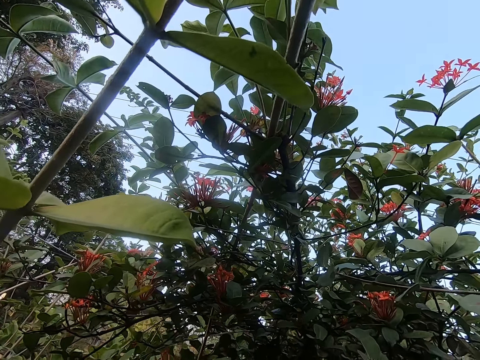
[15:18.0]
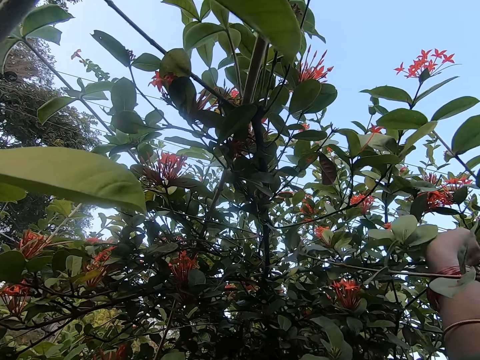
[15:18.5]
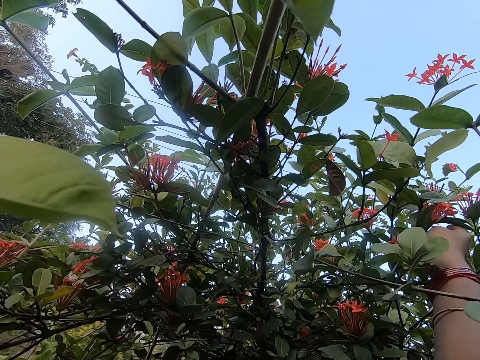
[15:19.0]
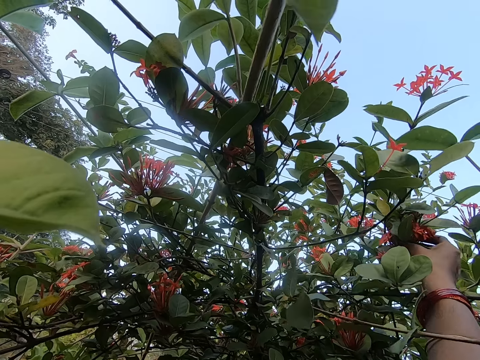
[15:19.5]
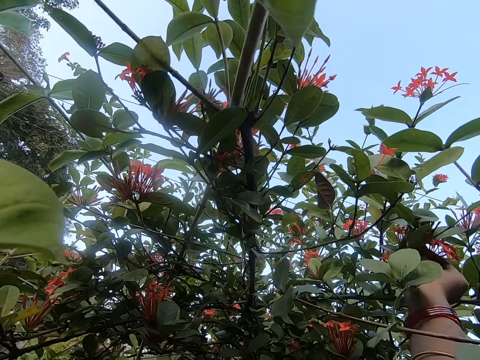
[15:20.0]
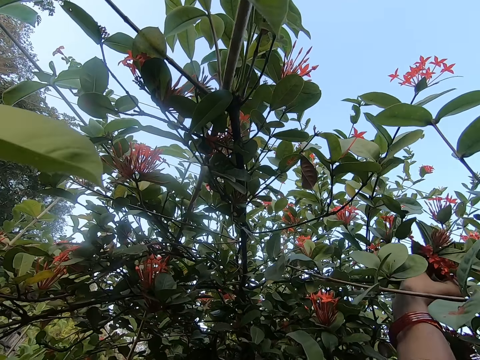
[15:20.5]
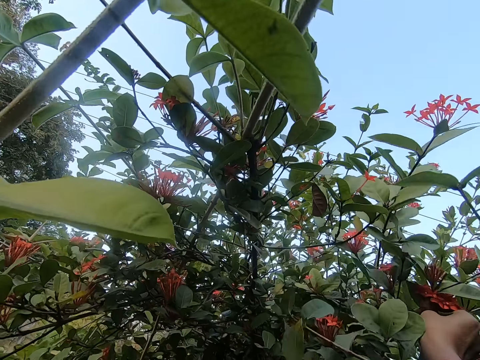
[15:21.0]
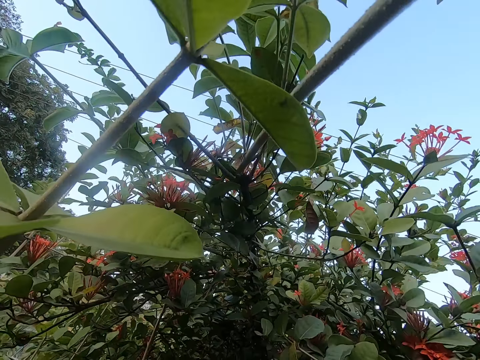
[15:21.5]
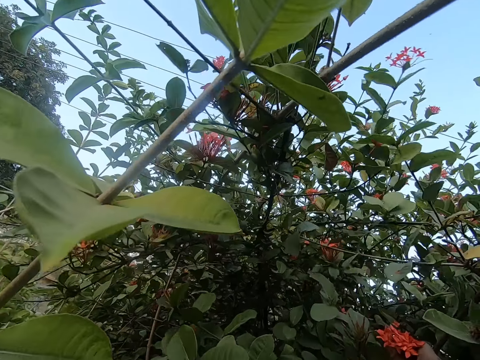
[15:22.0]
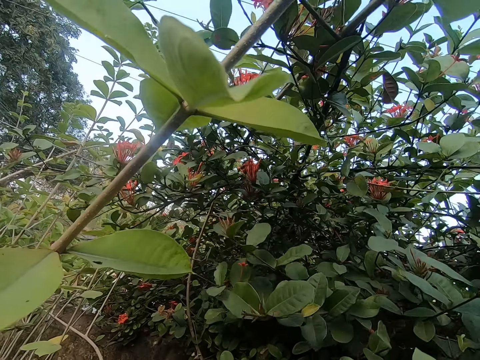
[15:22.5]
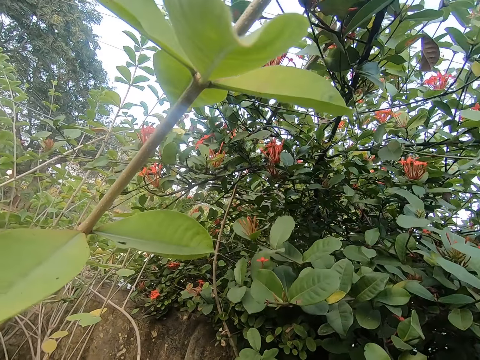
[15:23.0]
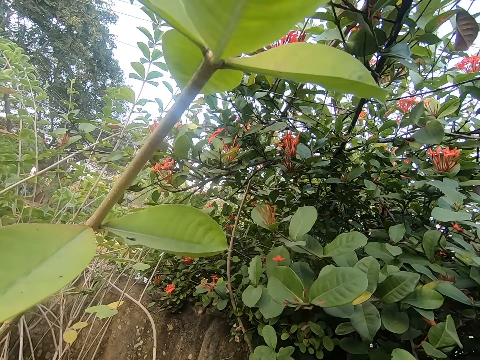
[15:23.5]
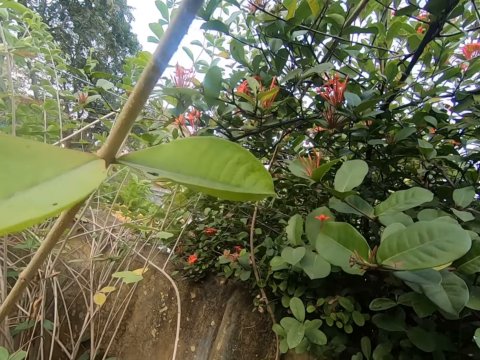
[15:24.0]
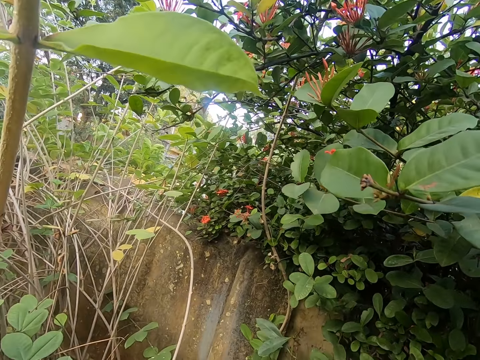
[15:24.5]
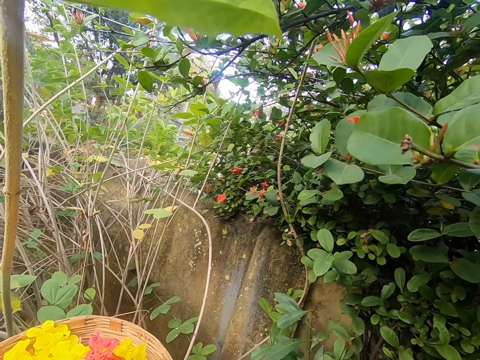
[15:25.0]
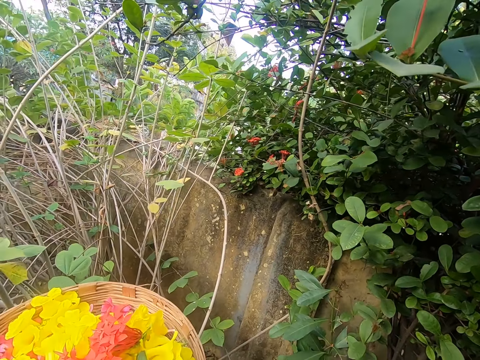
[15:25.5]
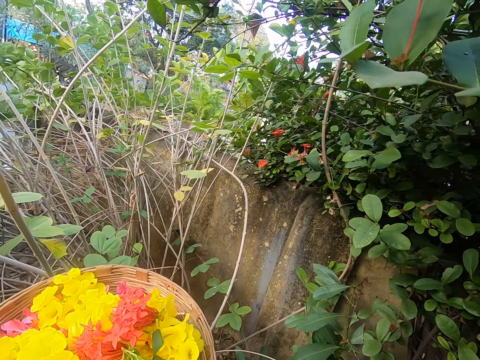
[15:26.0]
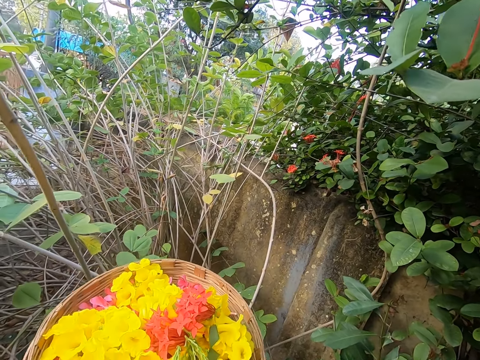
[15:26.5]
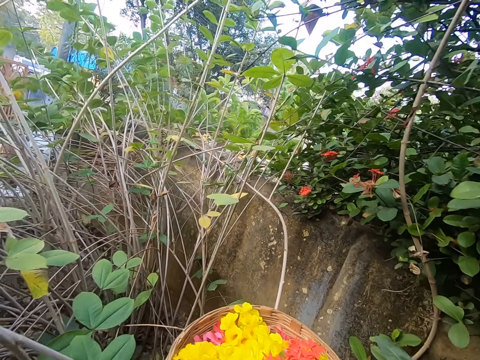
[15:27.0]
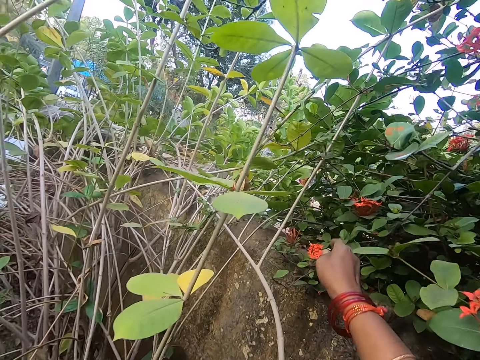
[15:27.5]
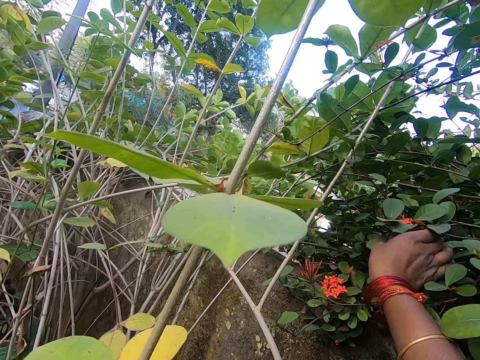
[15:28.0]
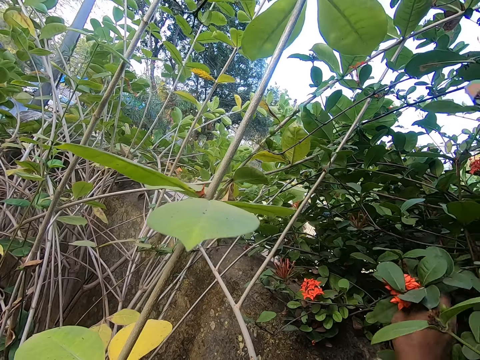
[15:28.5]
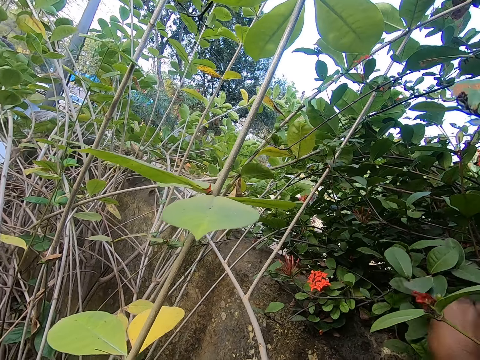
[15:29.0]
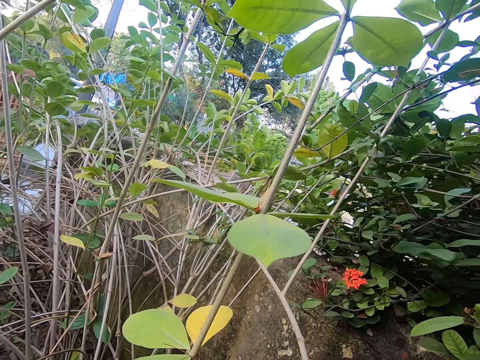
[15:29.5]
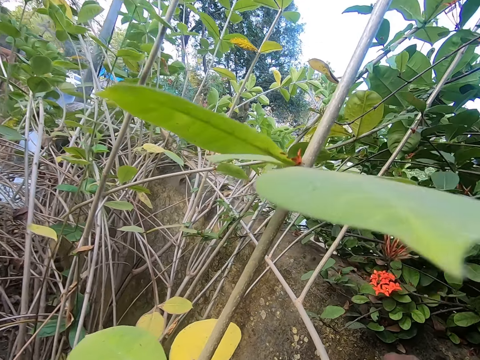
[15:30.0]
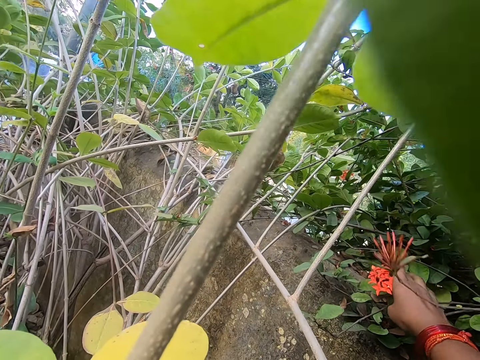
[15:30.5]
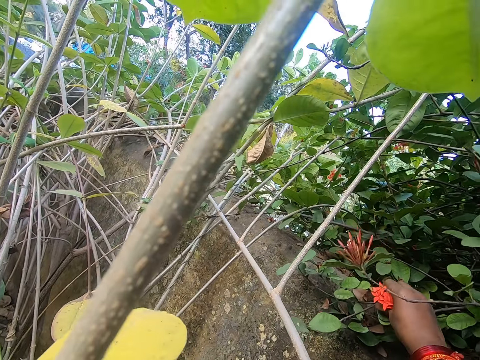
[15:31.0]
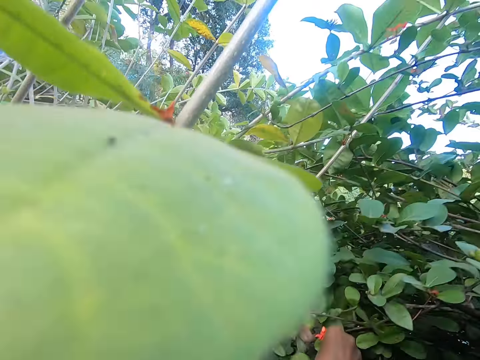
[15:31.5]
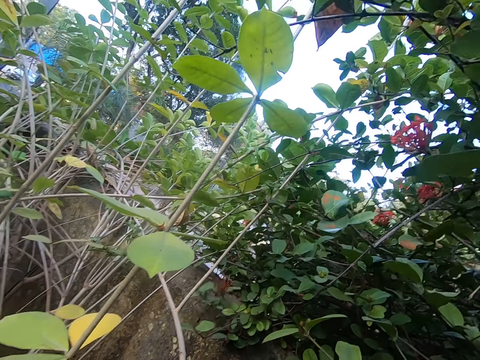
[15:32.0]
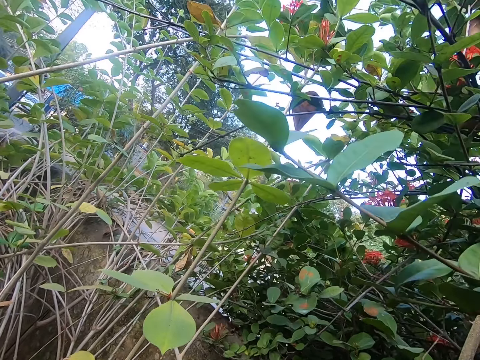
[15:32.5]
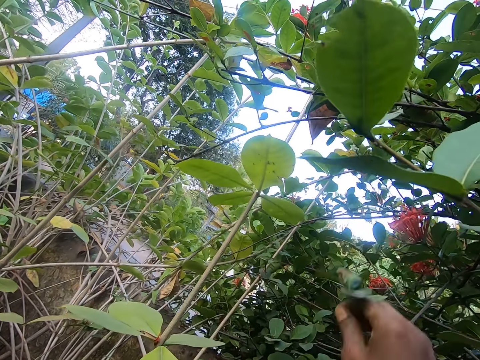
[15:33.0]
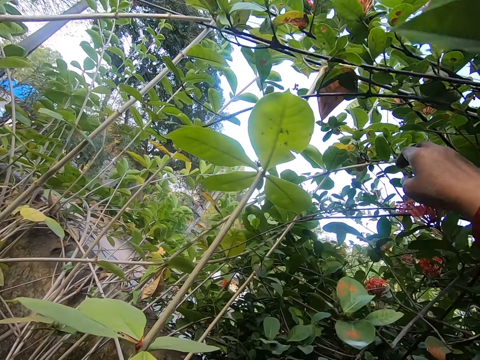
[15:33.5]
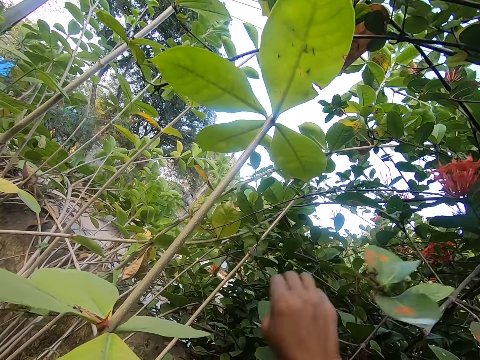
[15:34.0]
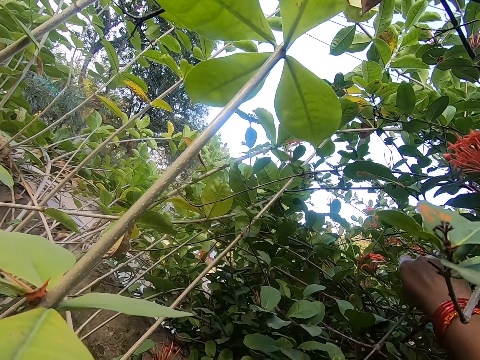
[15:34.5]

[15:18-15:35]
The camera wearer plucks a flower with his right hand. He plucks a flower with his right hand again. He puts the flower in the tray. He plucks a flower with his right hand. He plucks a flower with his right hand again.

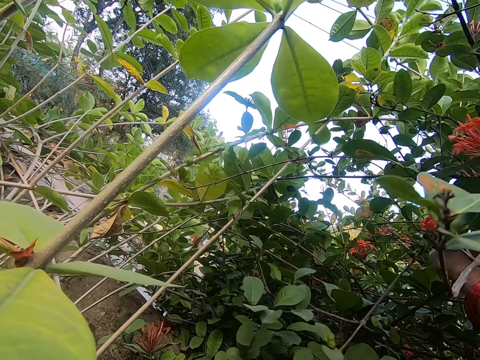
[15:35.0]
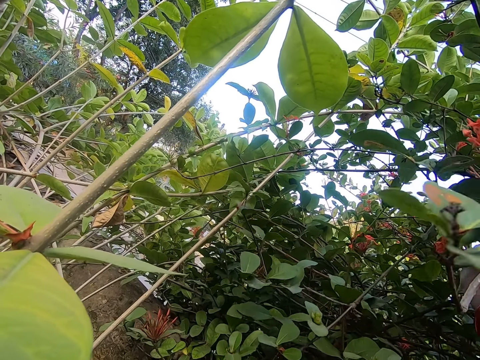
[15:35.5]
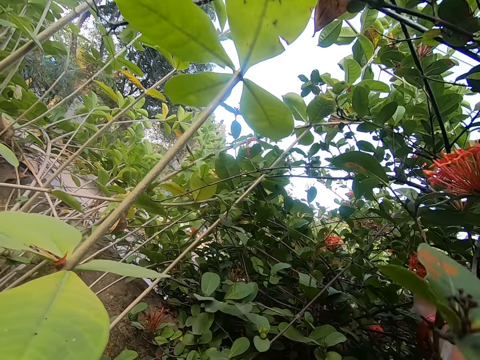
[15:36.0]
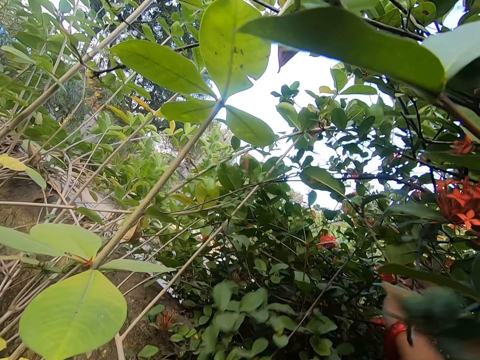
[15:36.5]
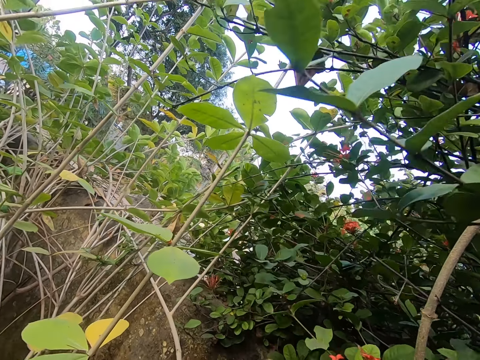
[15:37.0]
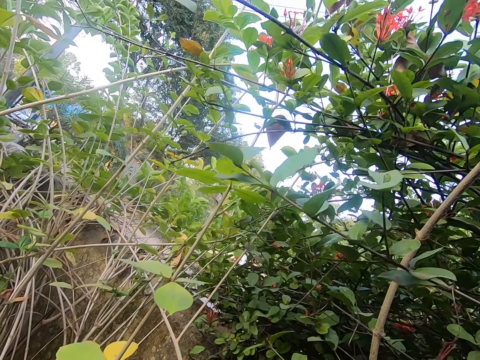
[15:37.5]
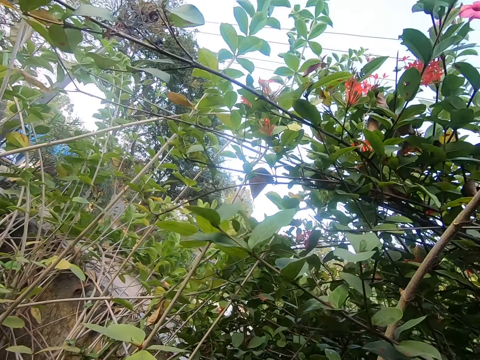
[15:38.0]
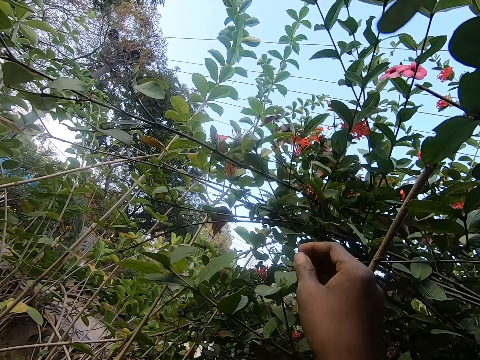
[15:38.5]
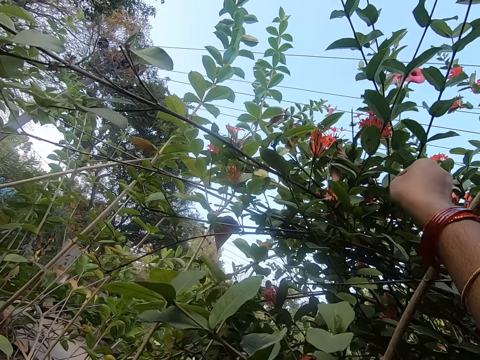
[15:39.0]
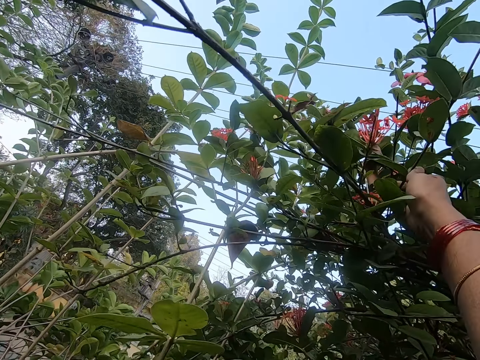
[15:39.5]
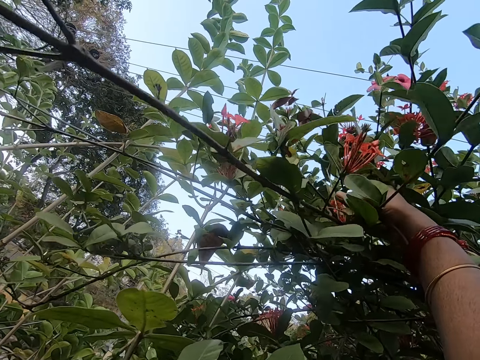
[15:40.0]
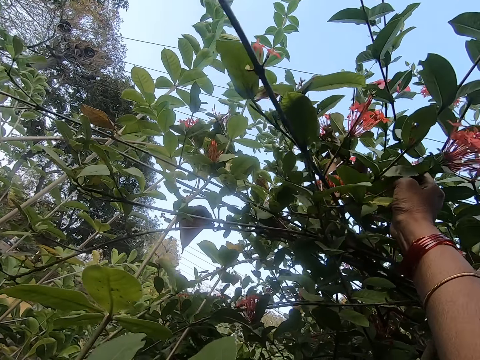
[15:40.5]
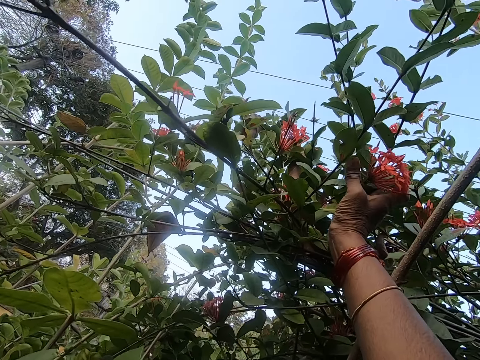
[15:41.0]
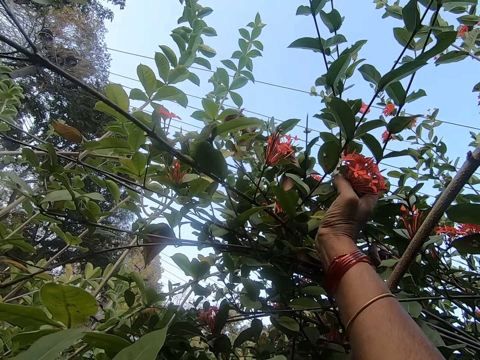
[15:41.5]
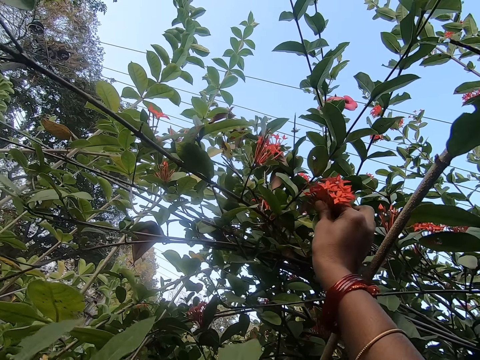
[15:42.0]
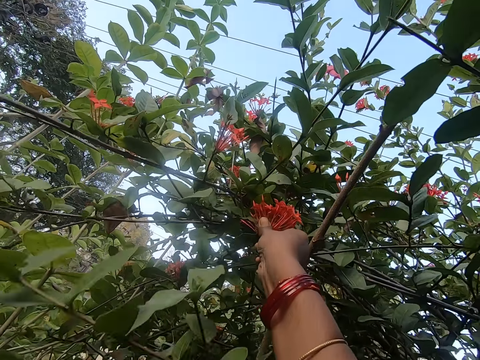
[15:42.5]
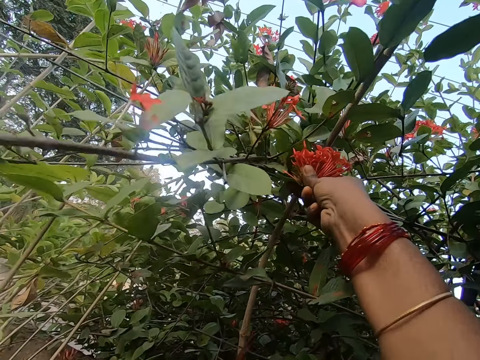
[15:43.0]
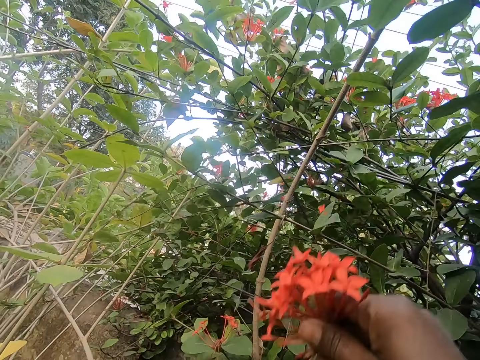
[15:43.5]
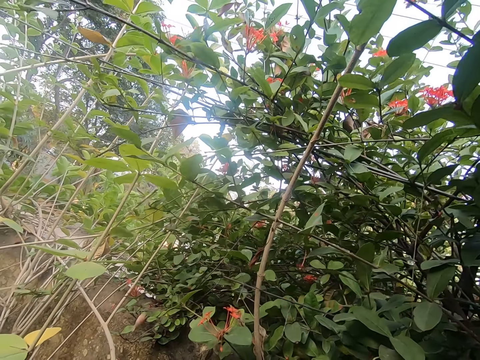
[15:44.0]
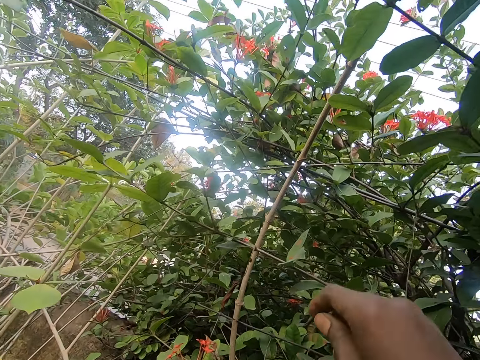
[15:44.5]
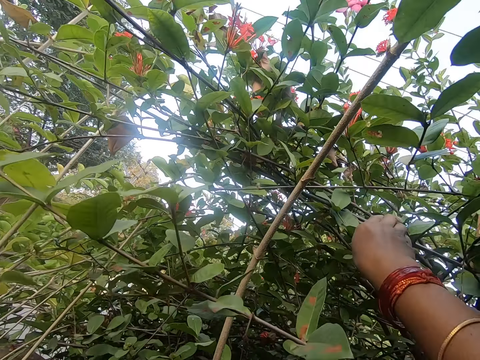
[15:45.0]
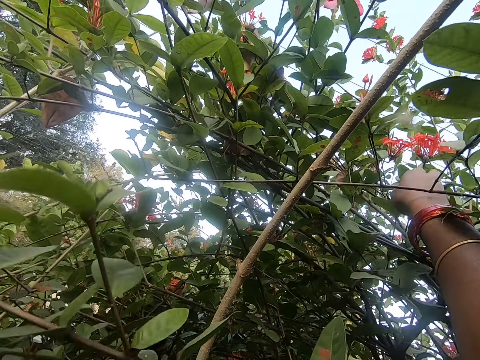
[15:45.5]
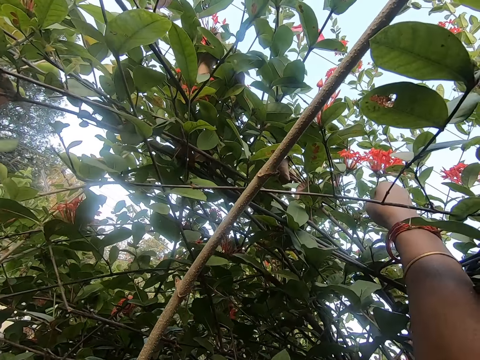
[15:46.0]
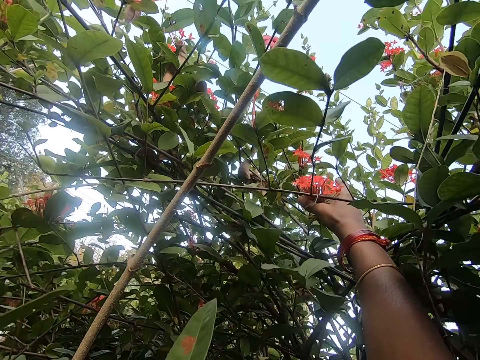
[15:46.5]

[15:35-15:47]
The camera wearer plucks a flower with his right hand. He puts the flower in the tray. He plucks a flower with his right hand. He puts the flower in the tray.
